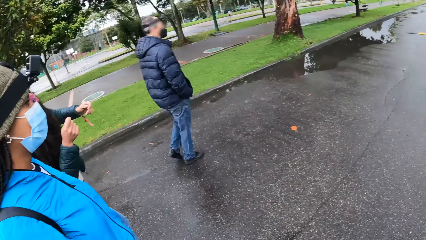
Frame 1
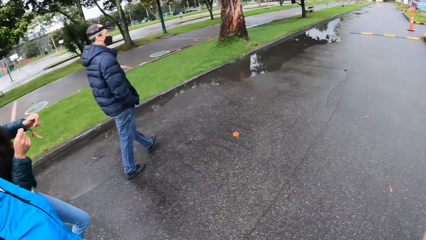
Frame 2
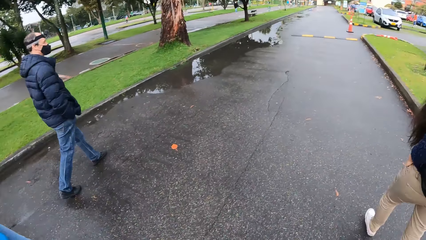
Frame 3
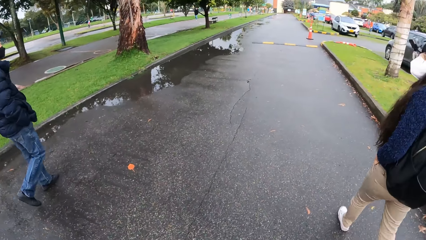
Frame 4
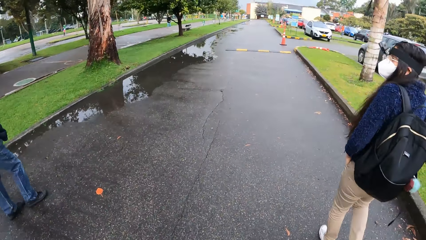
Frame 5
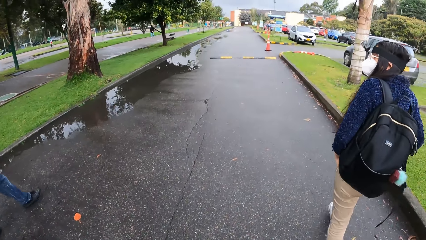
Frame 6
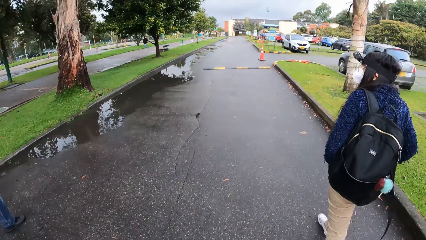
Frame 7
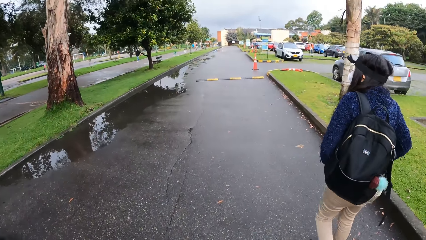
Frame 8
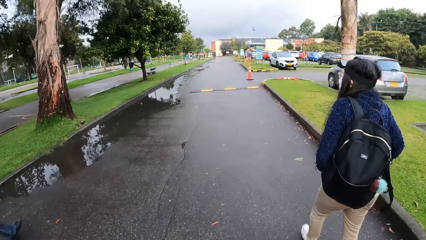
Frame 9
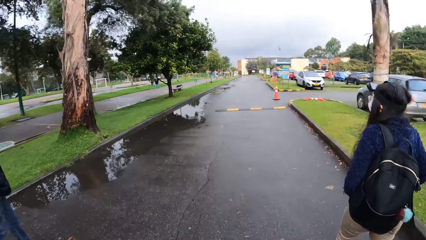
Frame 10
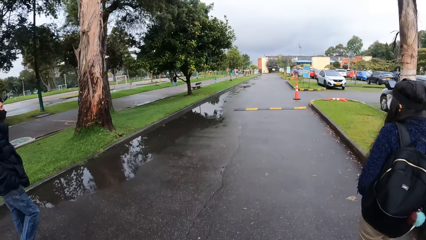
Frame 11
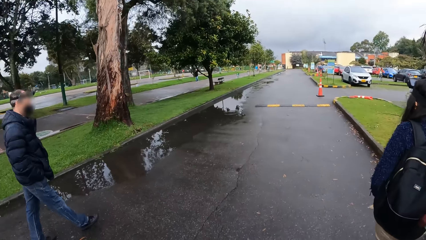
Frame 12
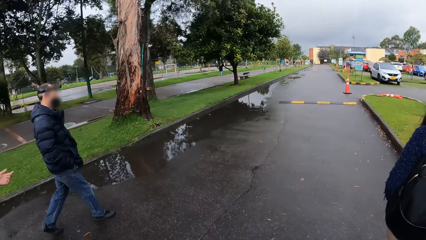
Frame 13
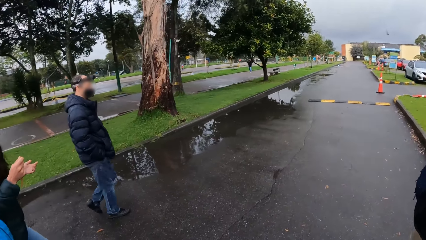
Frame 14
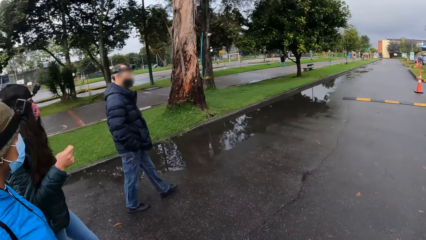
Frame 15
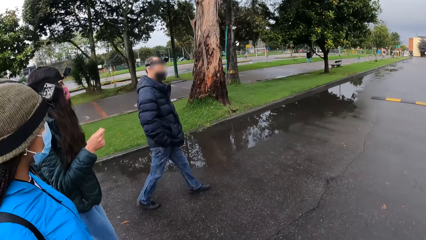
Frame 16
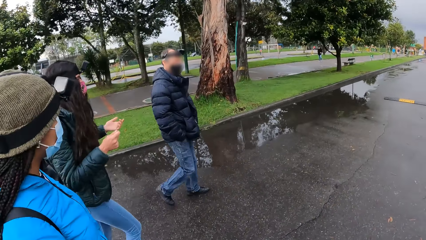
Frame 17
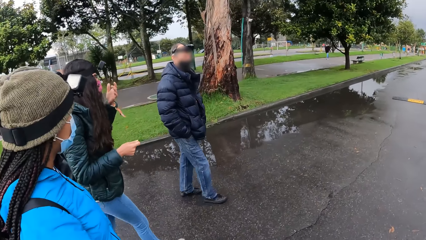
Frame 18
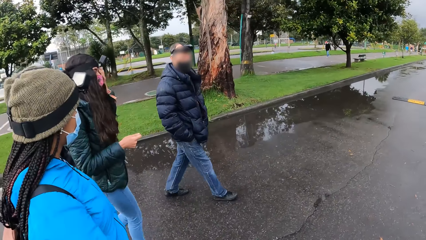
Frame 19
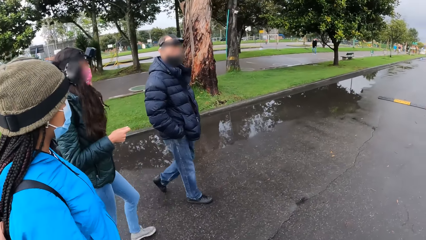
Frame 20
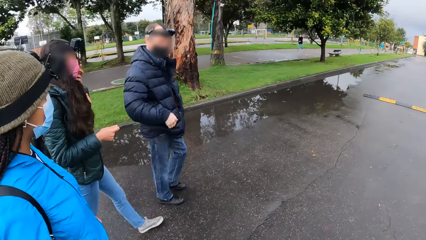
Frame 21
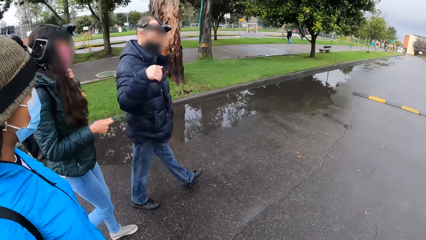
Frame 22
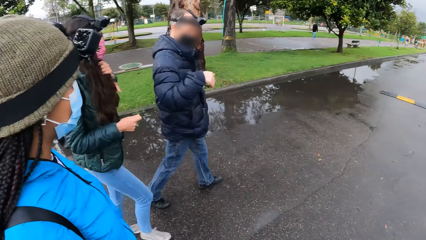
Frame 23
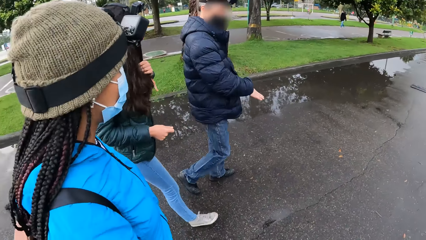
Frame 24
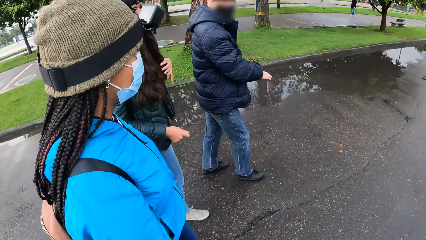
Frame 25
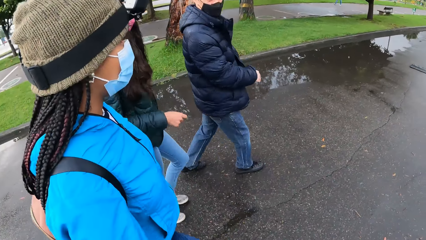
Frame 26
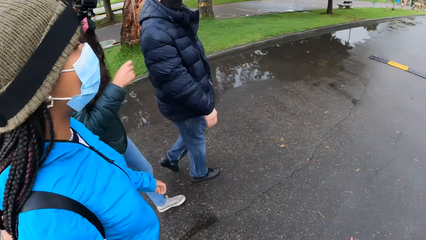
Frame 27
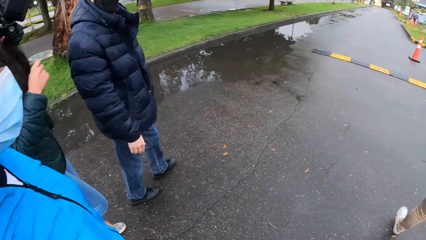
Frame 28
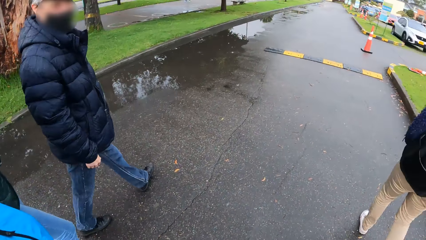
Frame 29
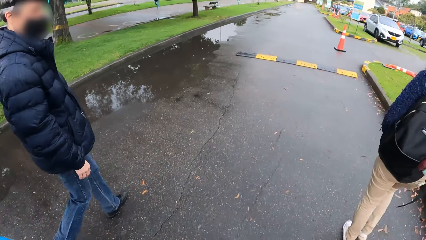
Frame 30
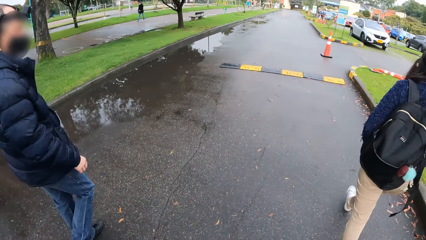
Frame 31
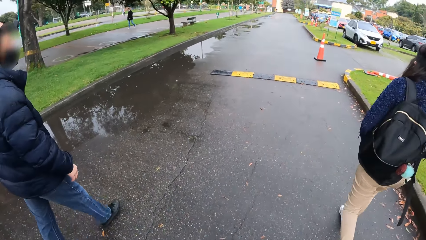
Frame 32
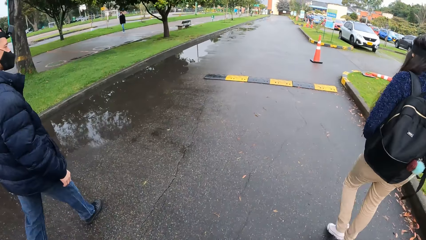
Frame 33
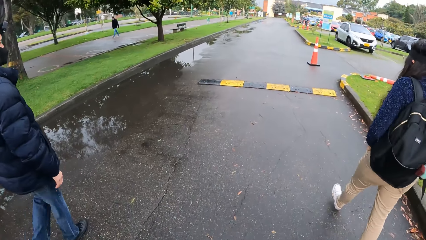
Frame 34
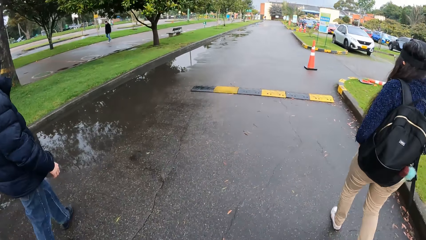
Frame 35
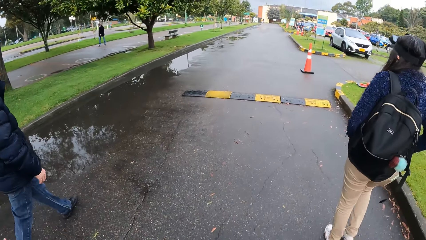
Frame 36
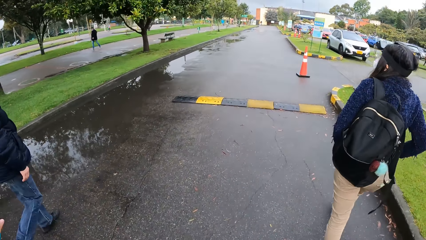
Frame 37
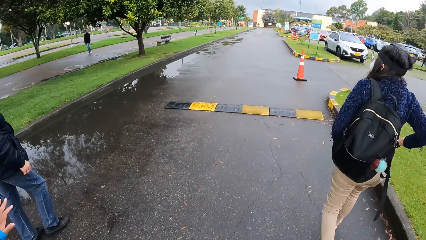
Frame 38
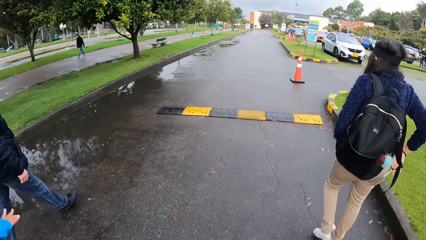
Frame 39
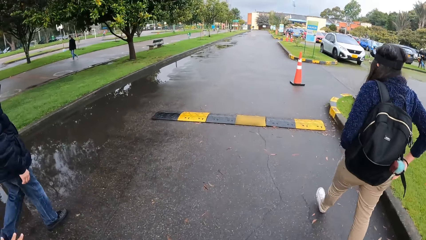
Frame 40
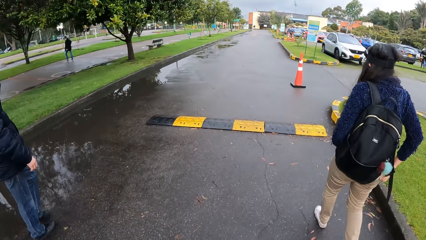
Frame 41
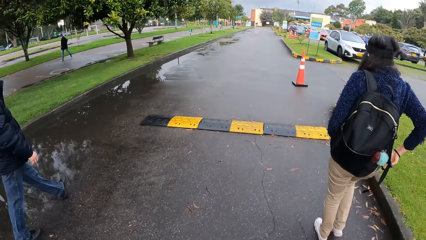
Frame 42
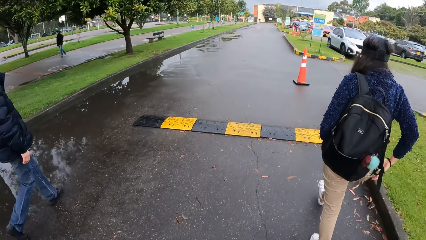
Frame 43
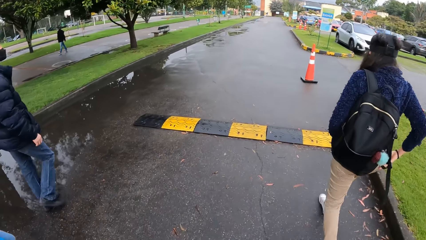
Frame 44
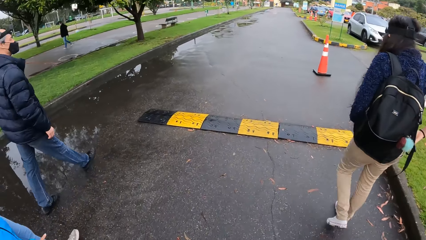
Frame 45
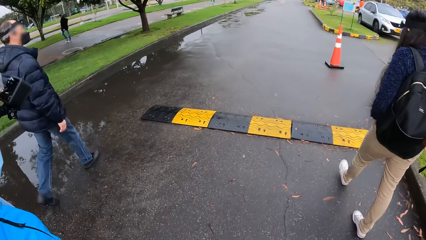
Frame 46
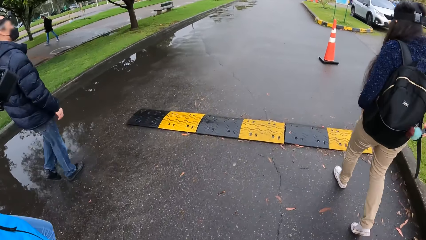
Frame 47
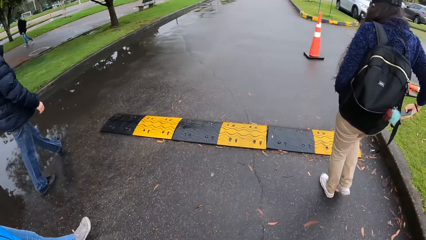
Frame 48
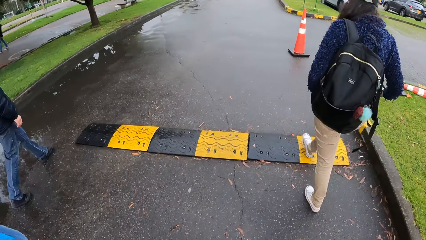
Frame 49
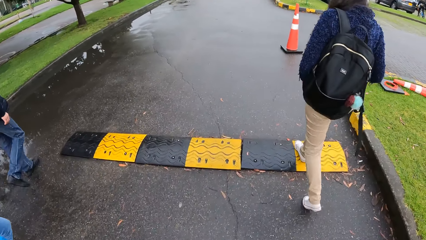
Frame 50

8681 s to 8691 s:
The camera wearer walks on the road. A man speaks to the camera wearer and a woman.

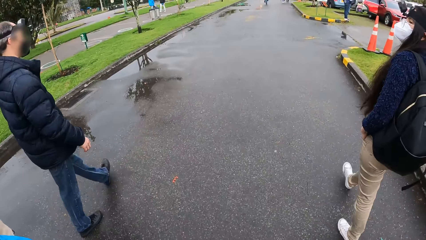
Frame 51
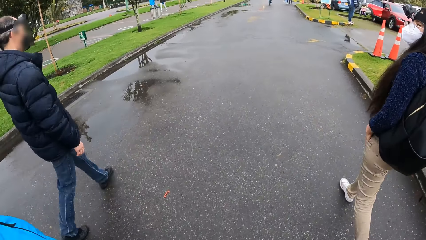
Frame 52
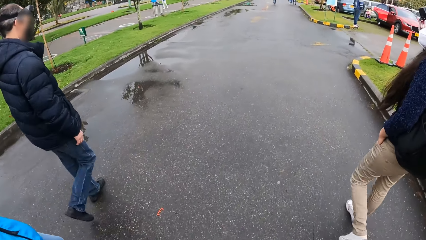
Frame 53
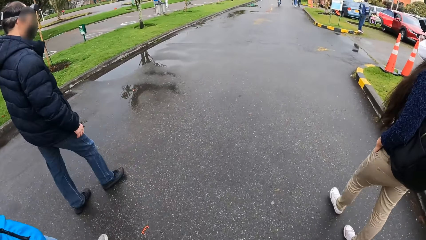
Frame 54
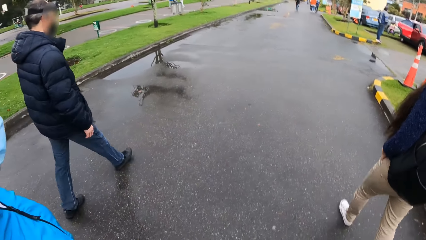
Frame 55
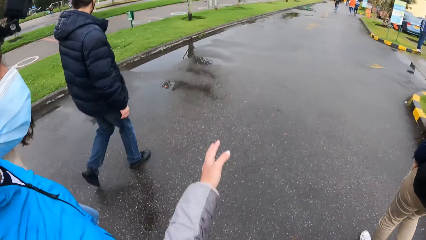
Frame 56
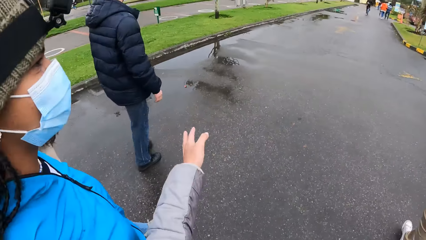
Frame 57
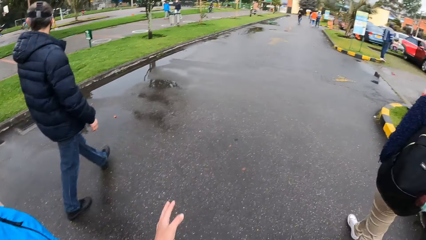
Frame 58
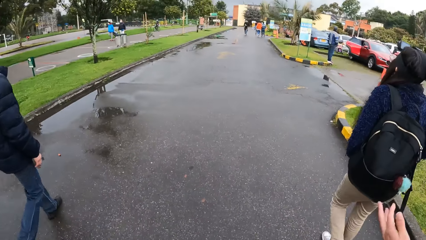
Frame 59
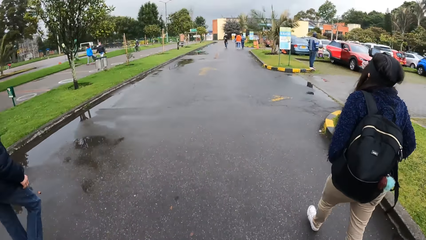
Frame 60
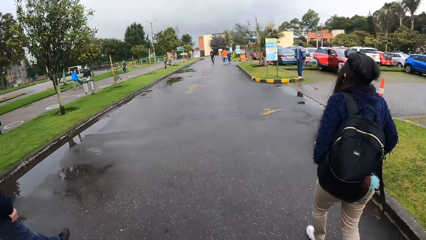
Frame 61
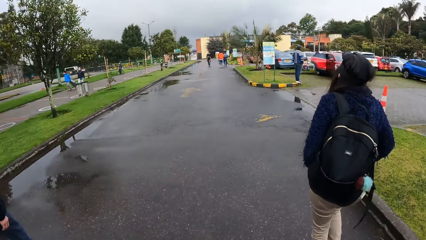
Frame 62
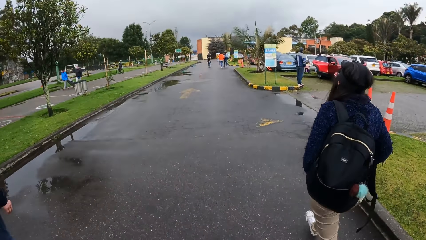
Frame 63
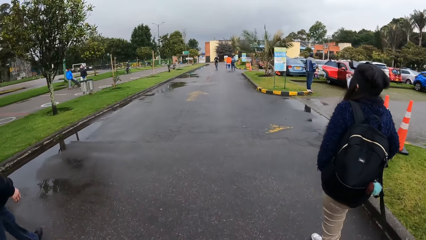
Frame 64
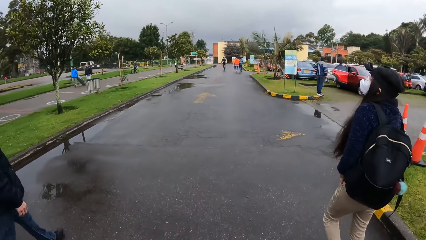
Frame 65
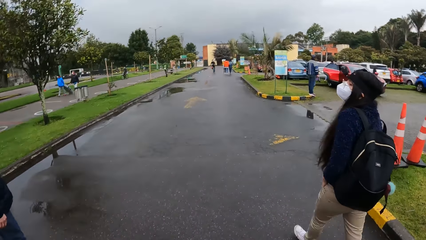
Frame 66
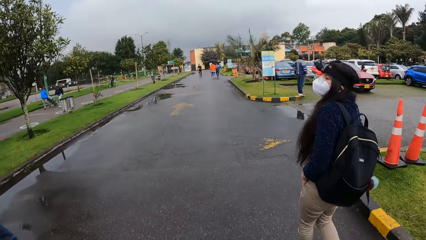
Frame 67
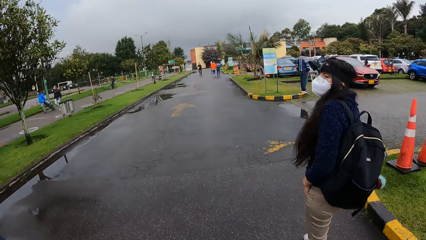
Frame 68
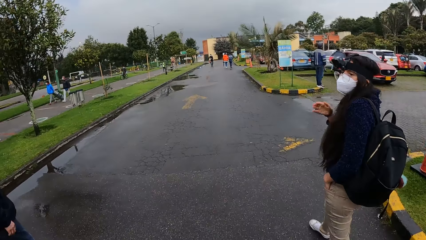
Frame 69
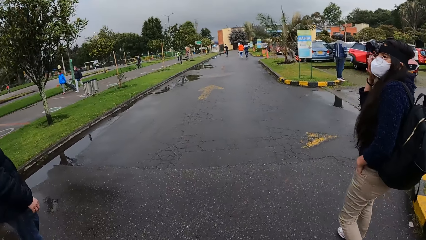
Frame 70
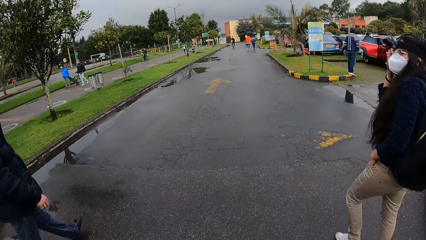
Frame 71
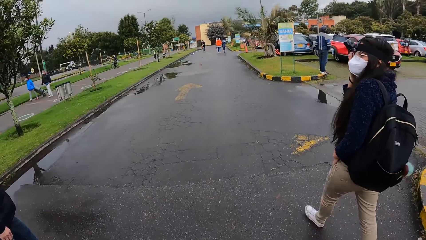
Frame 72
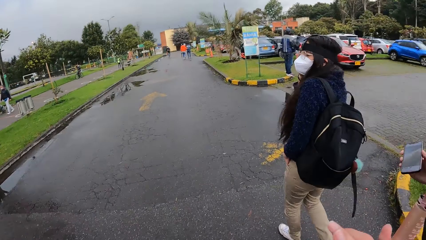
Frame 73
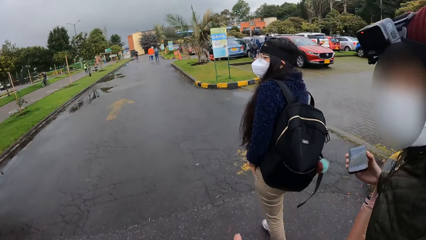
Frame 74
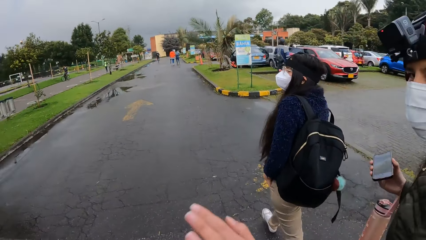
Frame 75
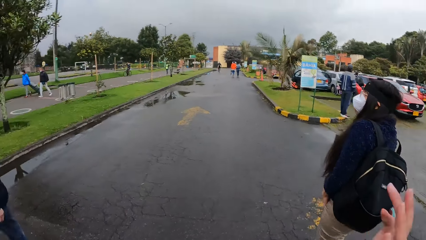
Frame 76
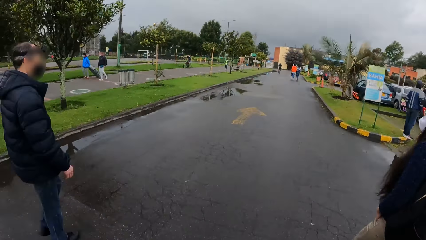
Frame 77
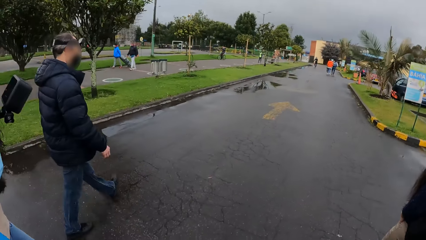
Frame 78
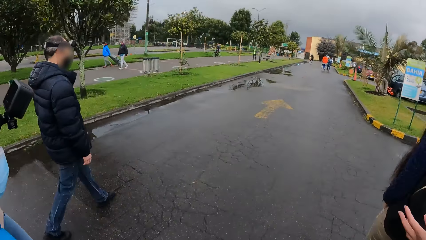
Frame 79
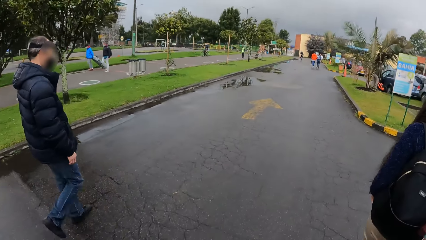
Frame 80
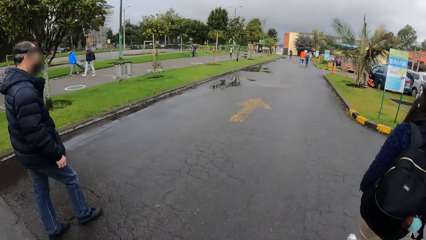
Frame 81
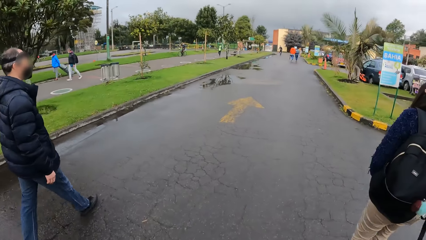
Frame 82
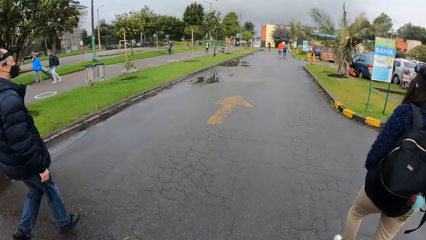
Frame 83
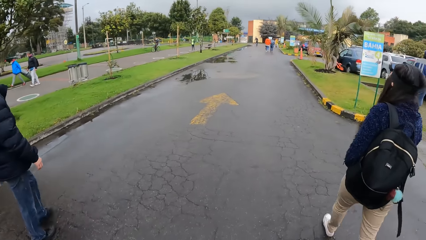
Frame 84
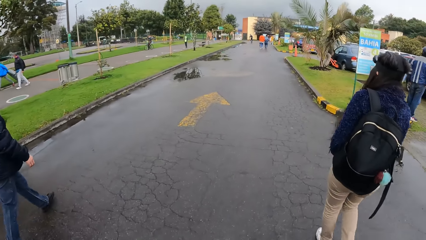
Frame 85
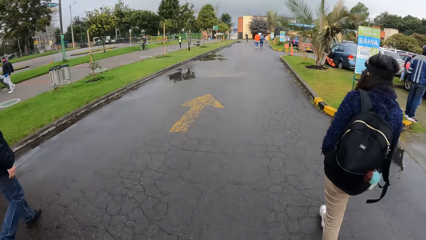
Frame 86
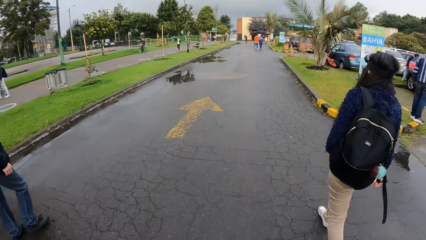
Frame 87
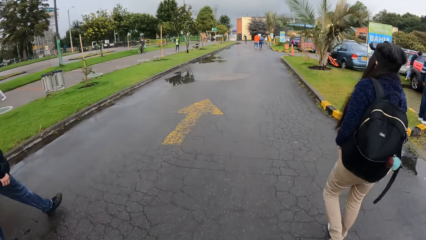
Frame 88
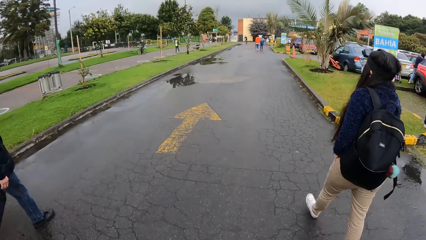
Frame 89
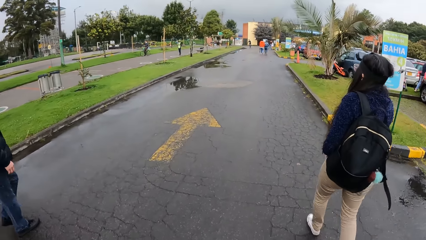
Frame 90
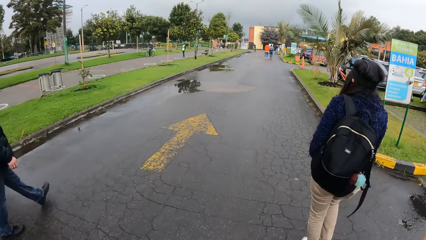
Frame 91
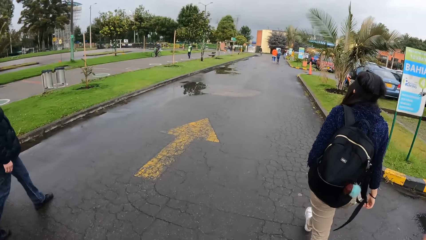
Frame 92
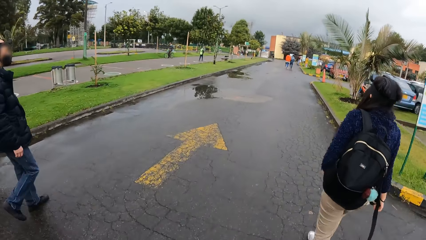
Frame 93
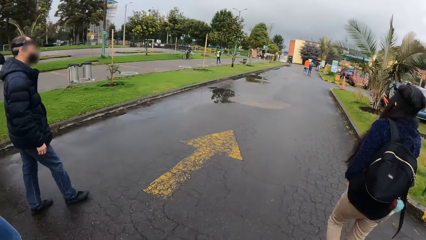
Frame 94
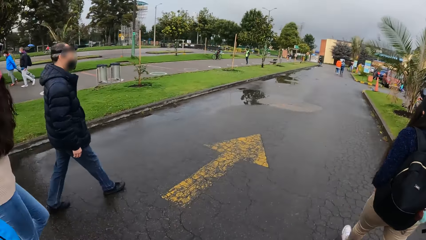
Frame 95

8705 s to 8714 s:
The camera wearer walks on the road and stretches out the left hand. They walk on the road and speak to a person.
